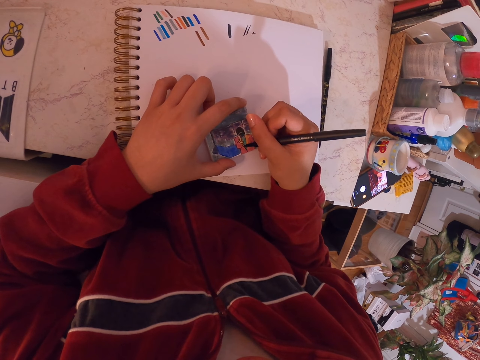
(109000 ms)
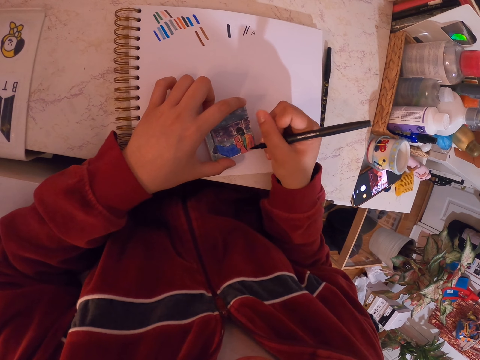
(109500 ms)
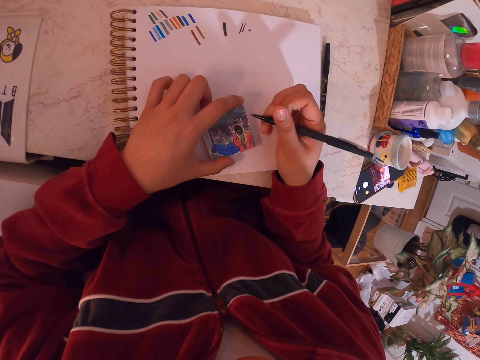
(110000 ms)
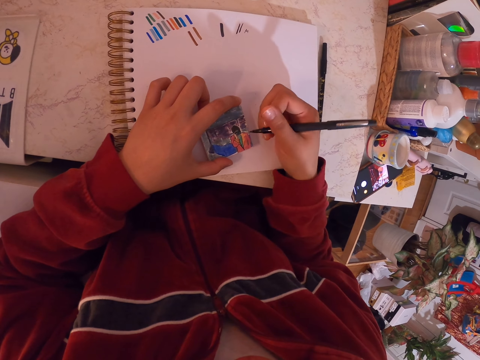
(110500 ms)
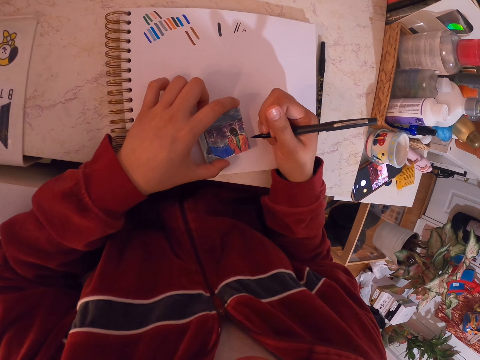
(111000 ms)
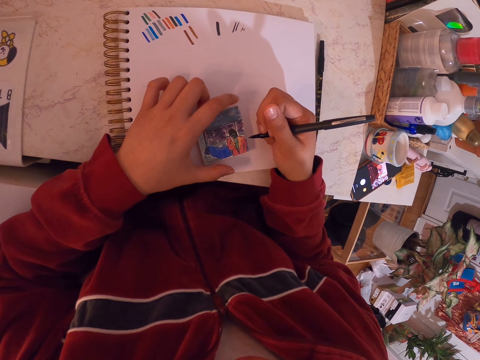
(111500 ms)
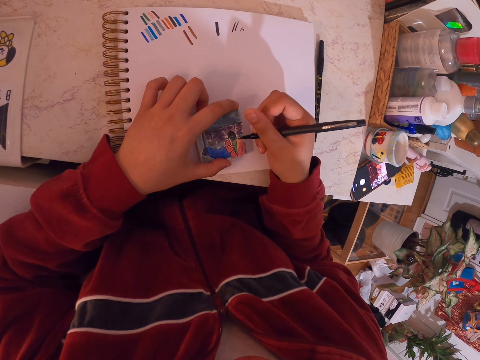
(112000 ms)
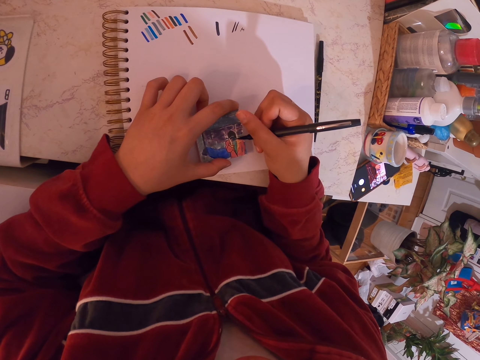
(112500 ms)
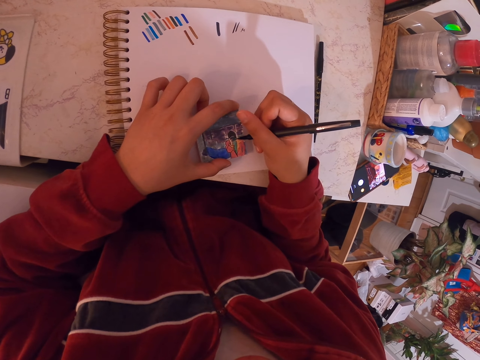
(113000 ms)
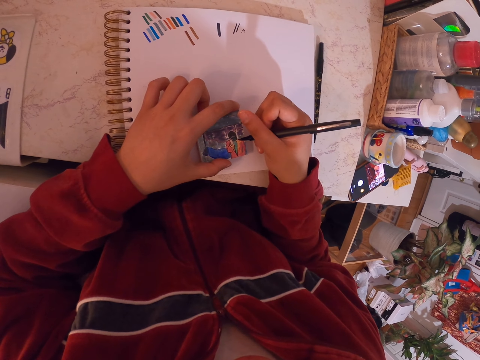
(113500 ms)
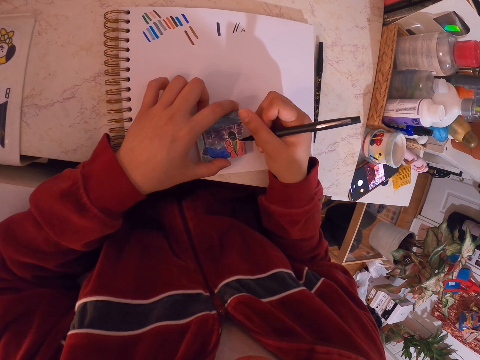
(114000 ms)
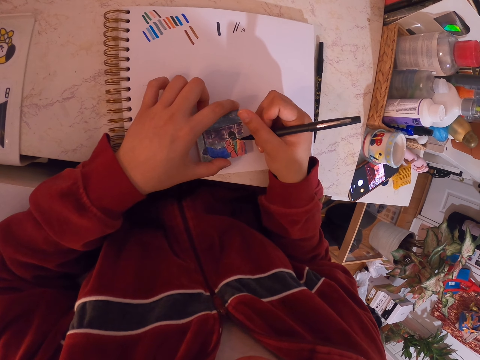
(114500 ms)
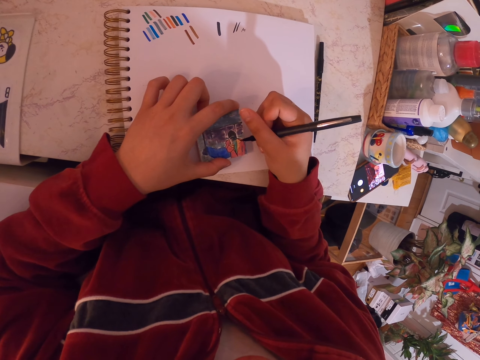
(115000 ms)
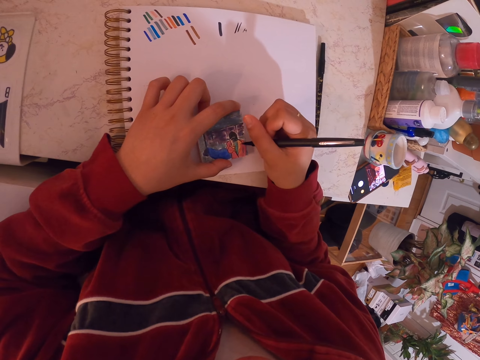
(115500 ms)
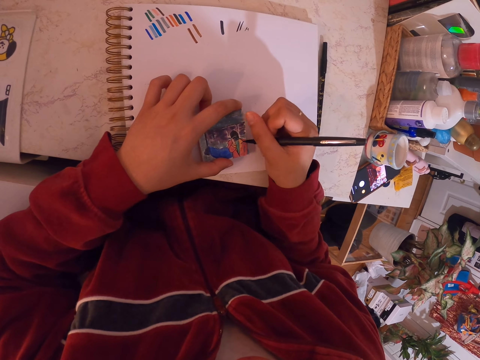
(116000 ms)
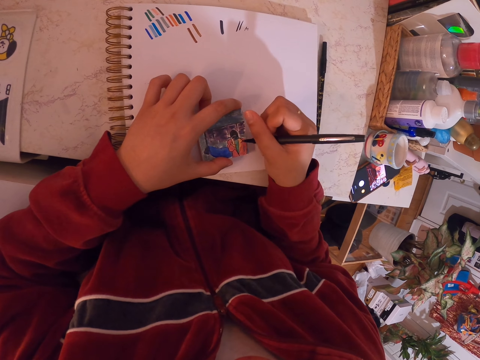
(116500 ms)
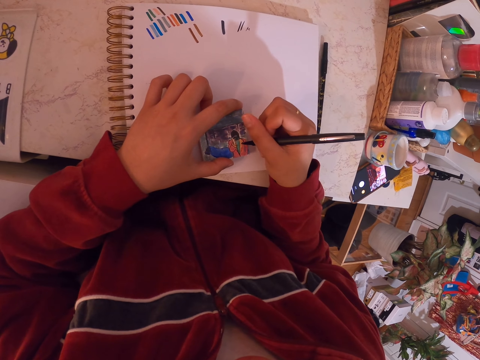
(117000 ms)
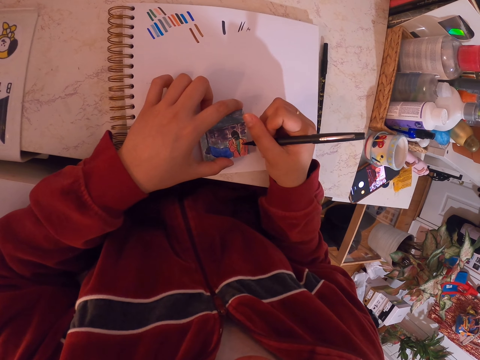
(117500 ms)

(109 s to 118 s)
The camera wearer looks at the art. They paint the art with a painting pen.

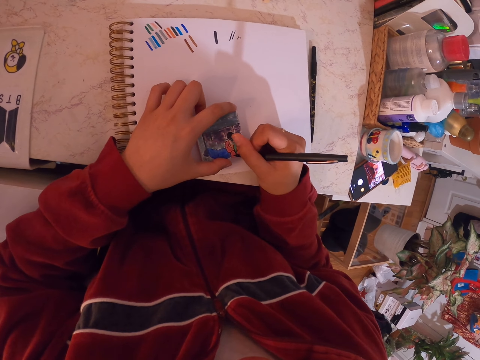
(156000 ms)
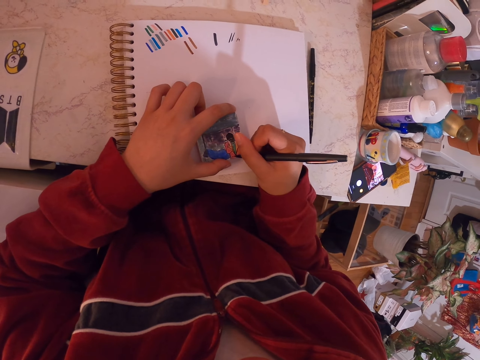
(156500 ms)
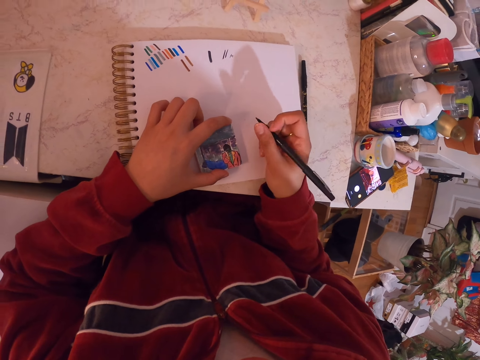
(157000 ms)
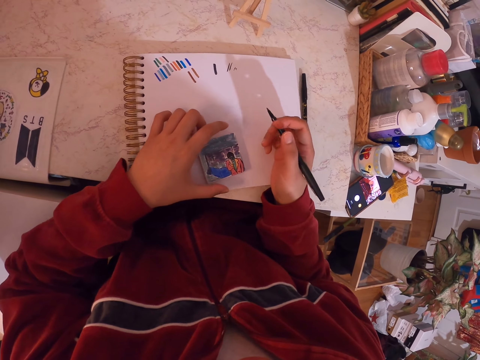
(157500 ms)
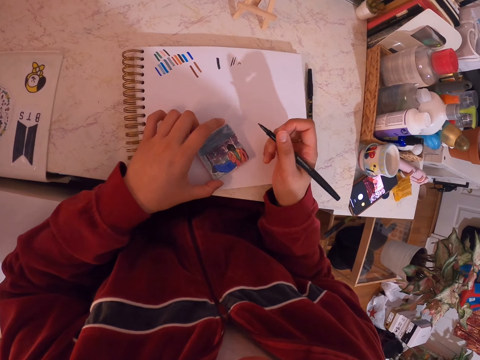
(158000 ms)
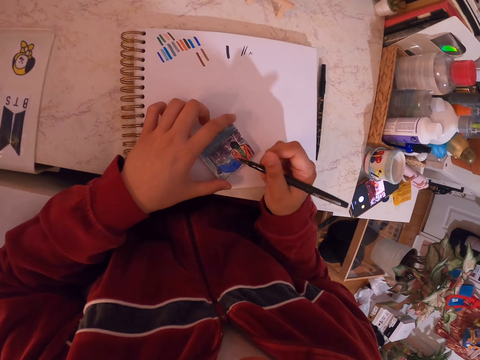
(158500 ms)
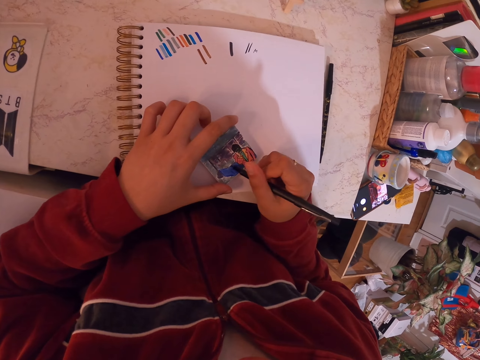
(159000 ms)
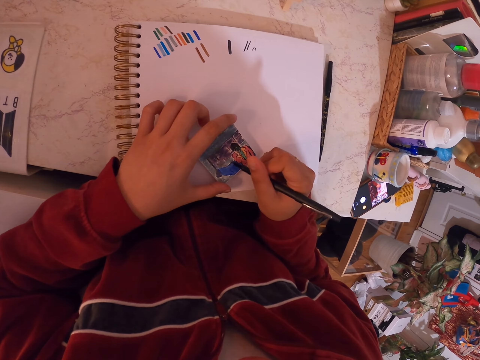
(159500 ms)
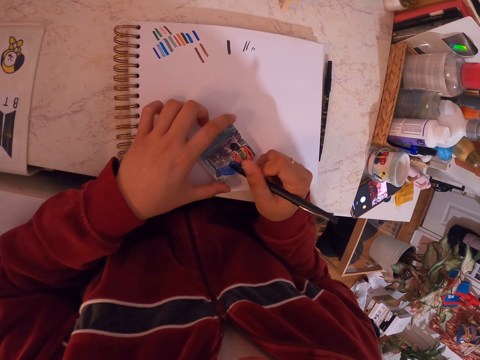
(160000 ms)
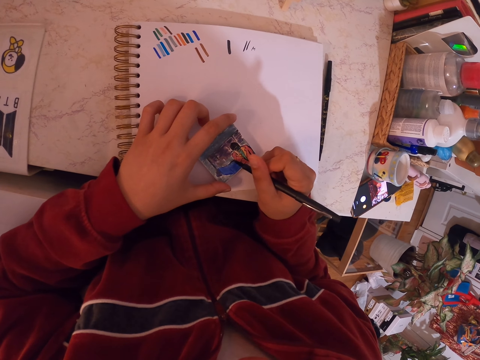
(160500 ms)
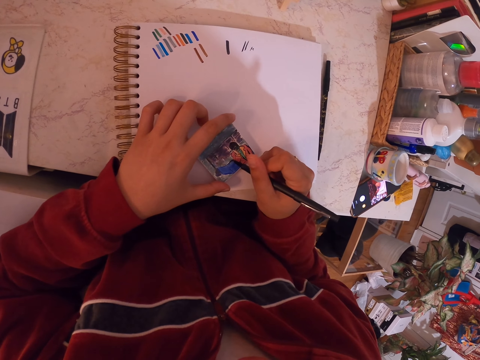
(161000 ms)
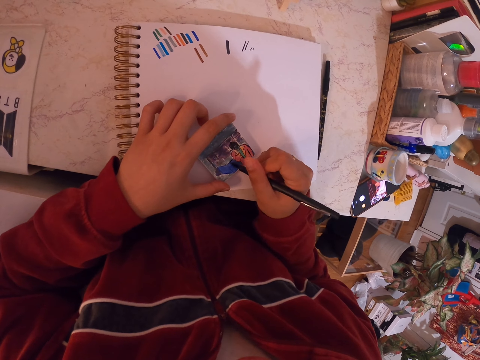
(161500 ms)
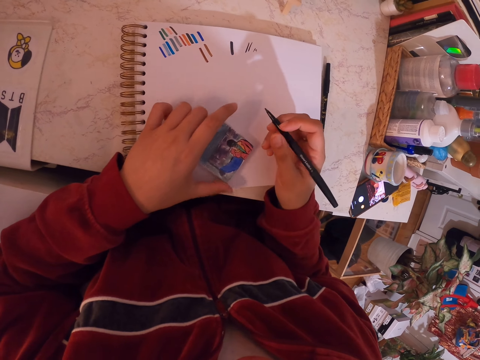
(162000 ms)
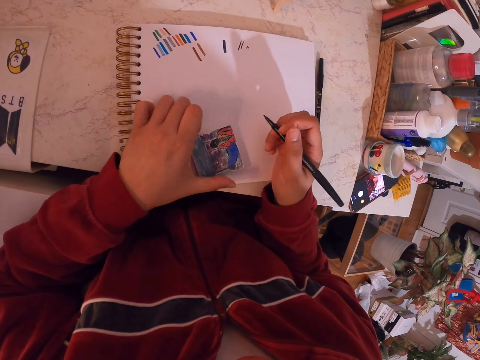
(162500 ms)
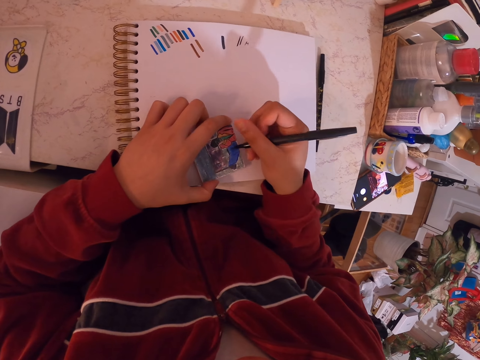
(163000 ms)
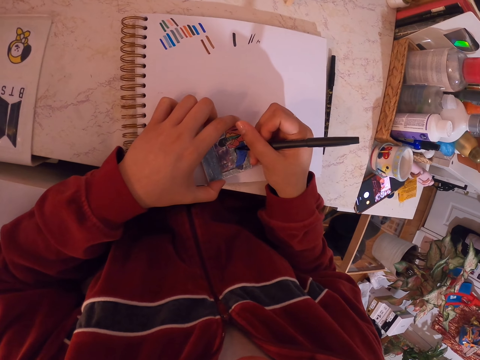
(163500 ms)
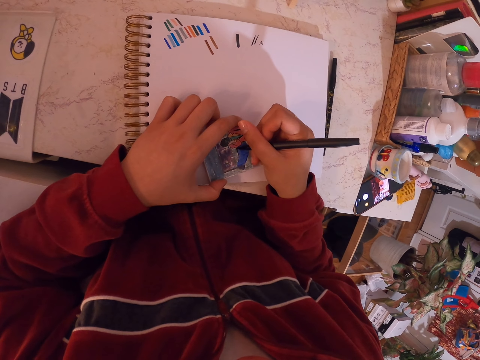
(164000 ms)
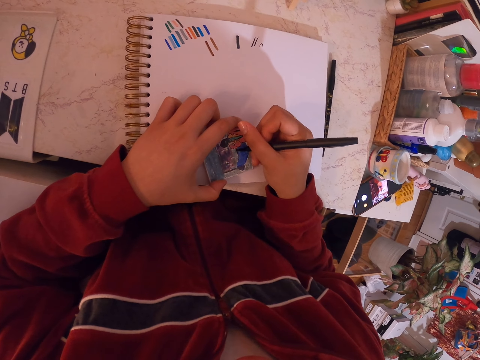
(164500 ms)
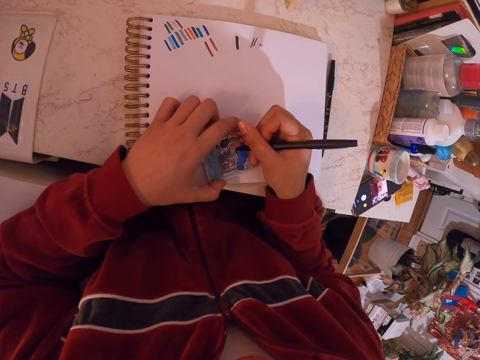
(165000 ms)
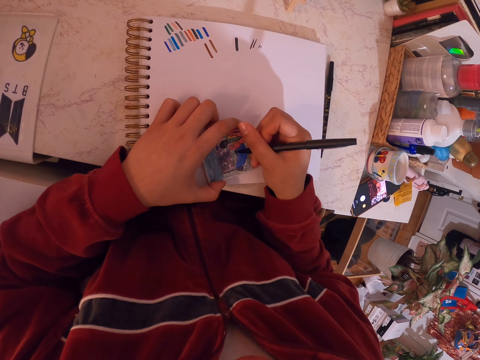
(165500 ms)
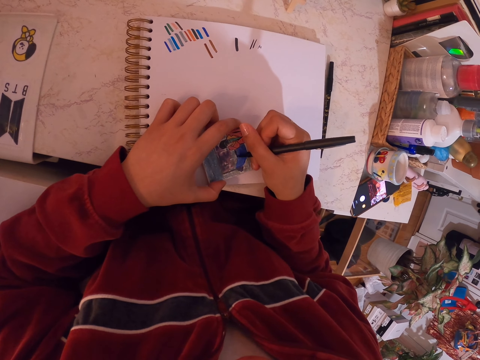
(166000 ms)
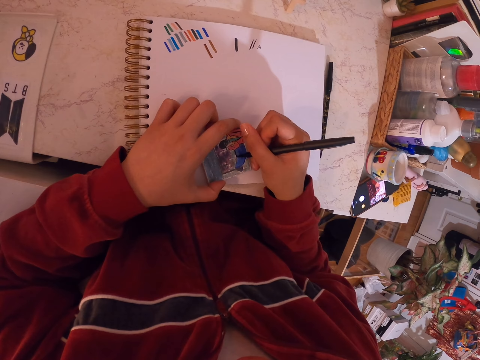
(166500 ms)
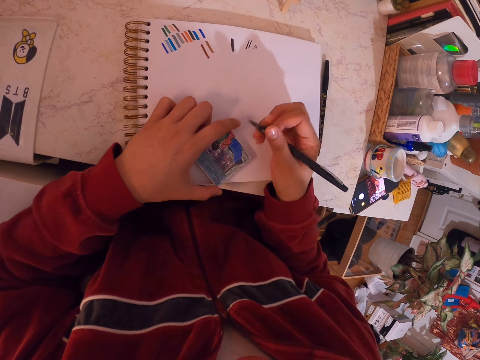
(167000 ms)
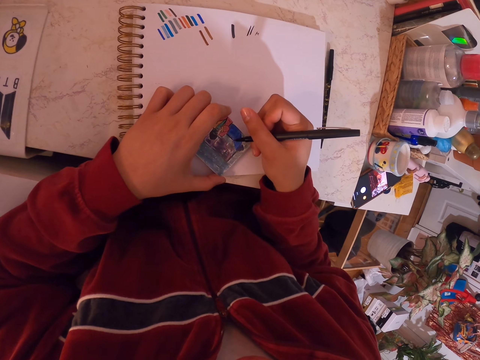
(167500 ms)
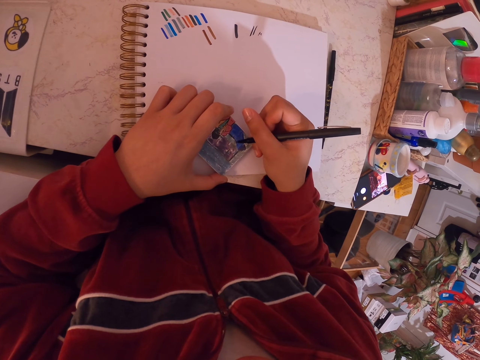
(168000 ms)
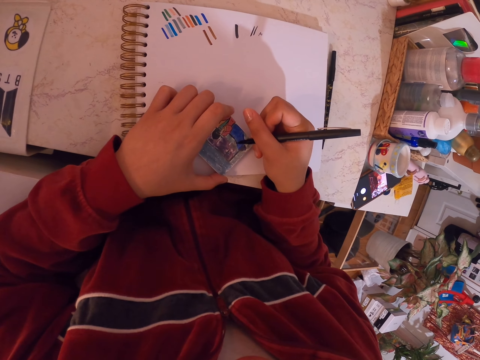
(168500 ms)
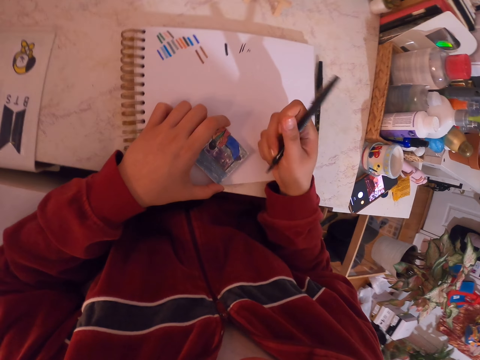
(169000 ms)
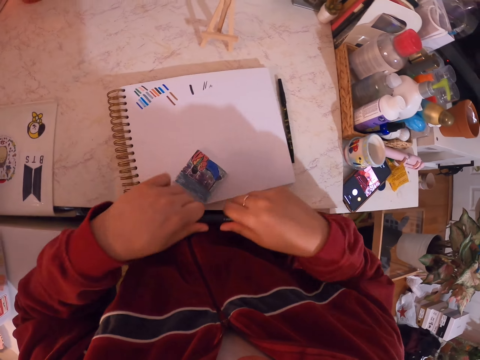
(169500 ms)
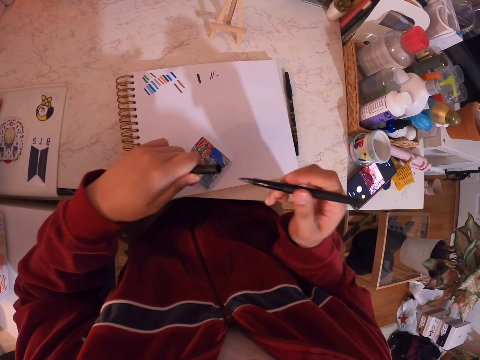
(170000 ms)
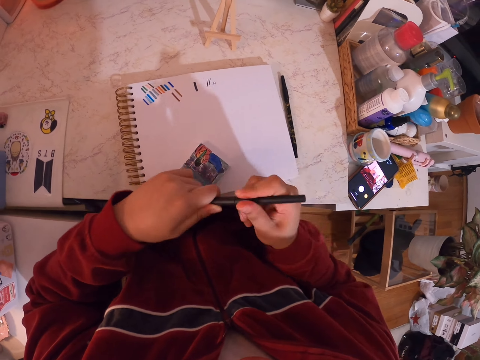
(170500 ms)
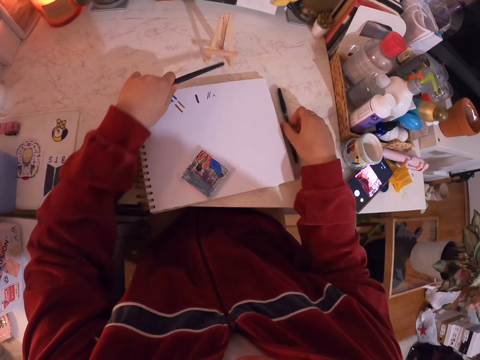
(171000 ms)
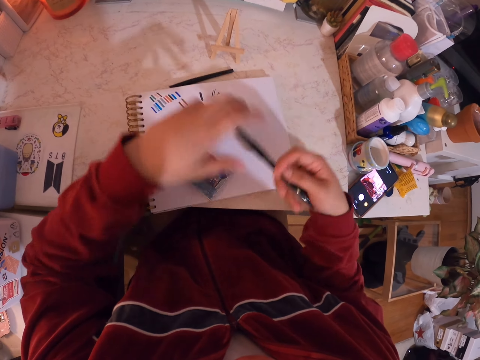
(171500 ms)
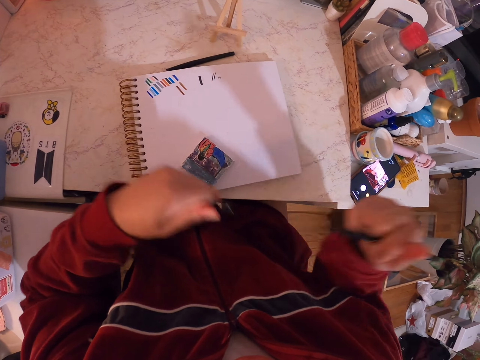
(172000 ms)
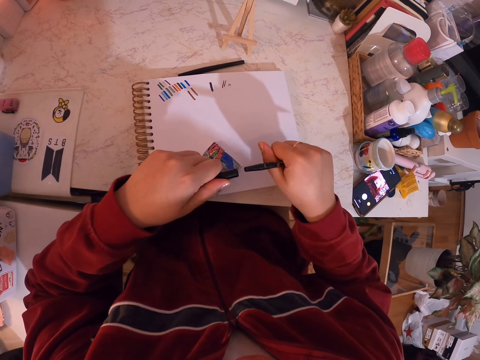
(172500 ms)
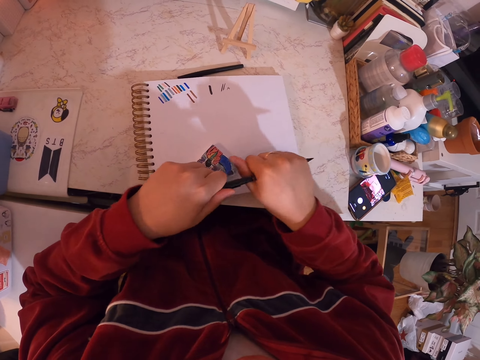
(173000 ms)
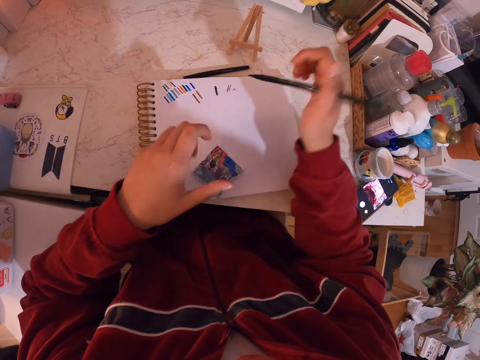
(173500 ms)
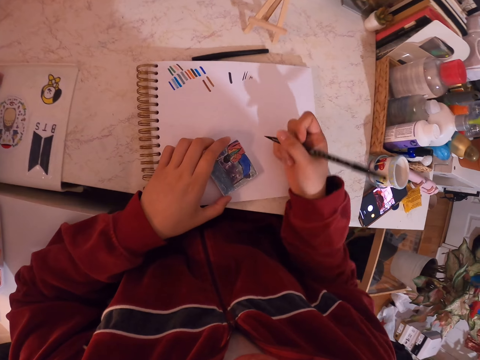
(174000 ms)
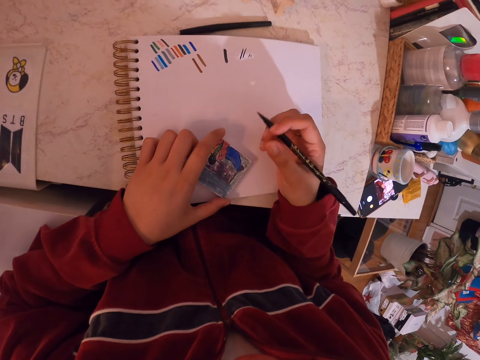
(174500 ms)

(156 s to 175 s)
The camera wearer holds the pen, turns the miniature painting and pauses. They look at the art. They draw over the miniature painting. They paint the art with a painting pen. They turn the miniature painting. They hold the pen. They draw over the miniature painting. They turn the miniature painting. They hold the pen. They draw over the miniature painting. They close the pen with a lid. They put the pen down. They pick another pen from the table. They open the lid of the pen.
